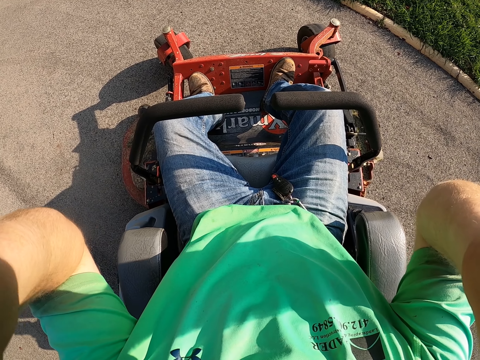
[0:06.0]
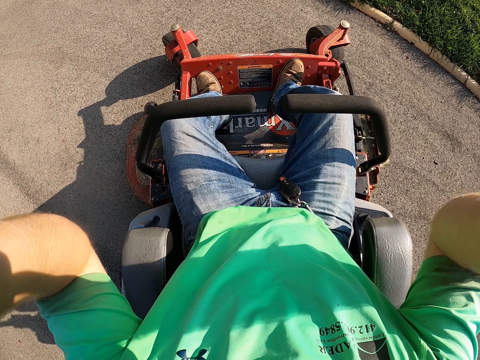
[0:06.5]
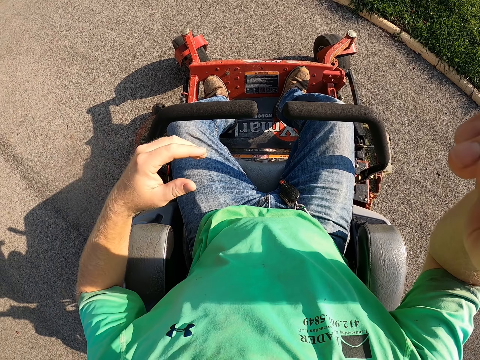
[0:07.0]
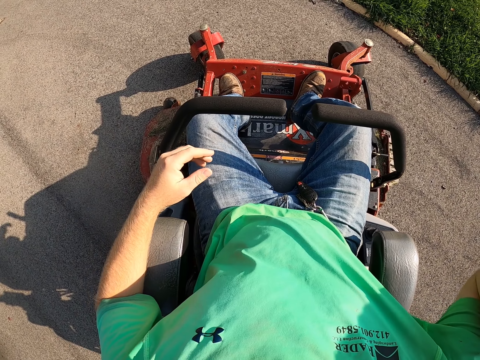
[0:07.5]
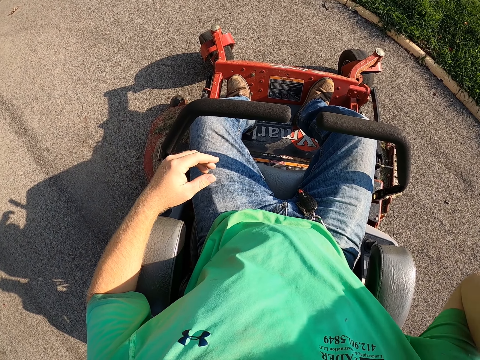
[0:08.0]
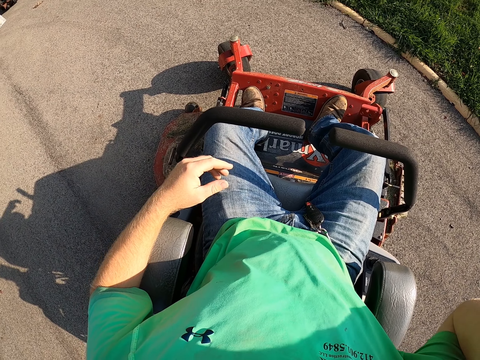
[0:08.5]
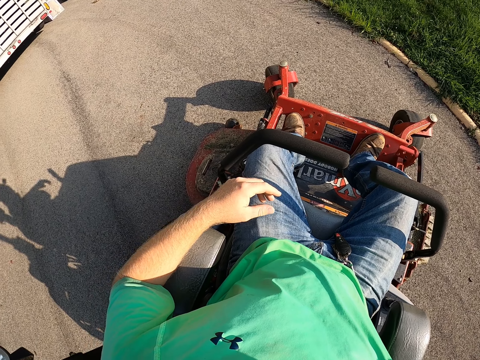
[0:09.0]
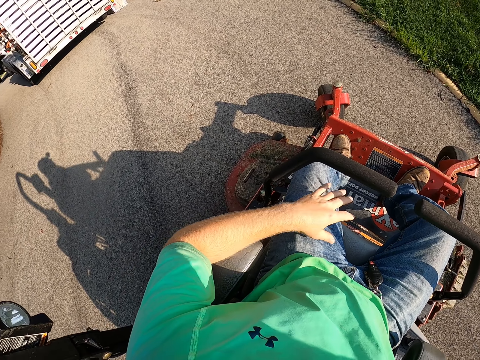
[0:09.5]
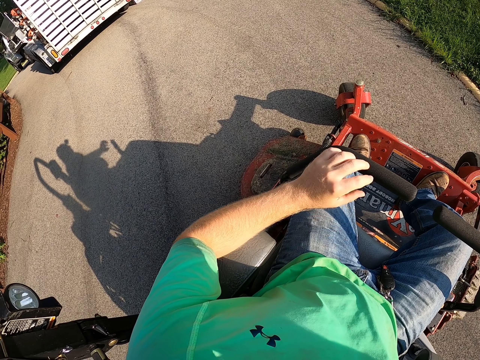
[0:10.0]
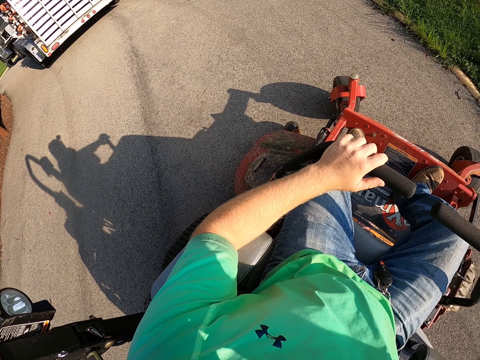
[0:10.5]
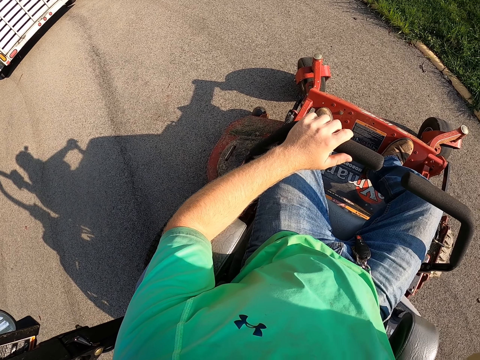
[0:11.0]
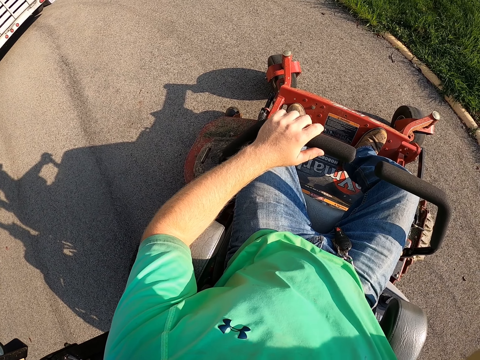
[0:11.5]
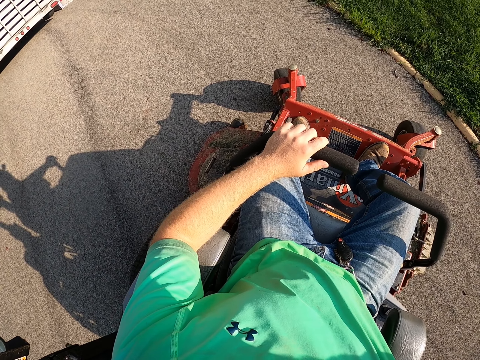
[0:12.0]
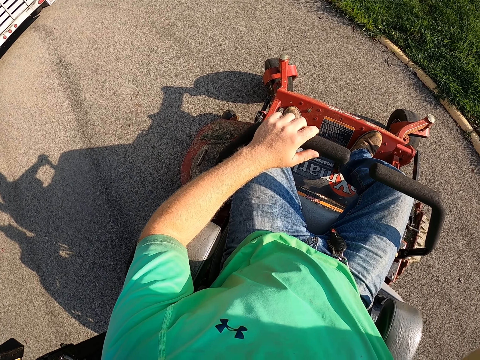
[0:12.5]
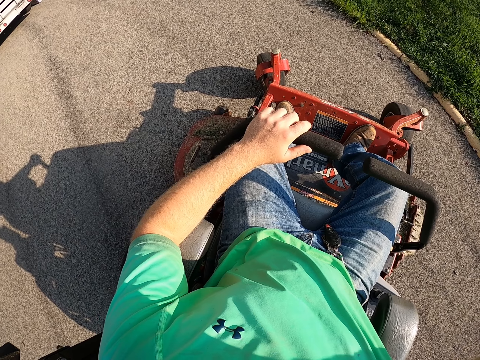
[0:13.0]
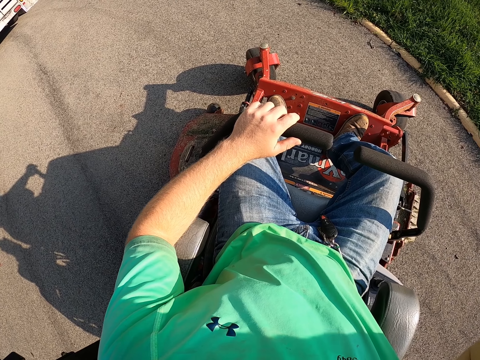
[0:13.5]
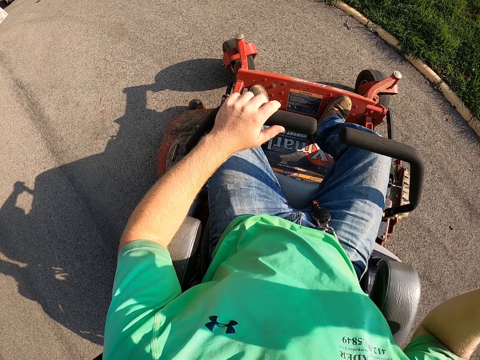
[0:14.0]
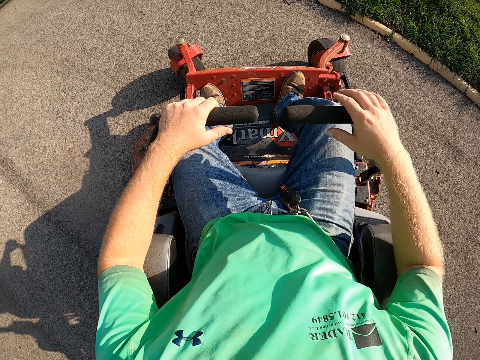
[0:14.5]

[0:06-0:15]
The camera wearer drops his left hand on an arm rest. He adjusts the camera on his head with his right hand. He places his left hand on the steering lever of the lawn mower. He adjusts the camera. He drops his right hand from his head on the steering lever of the lawn mower.

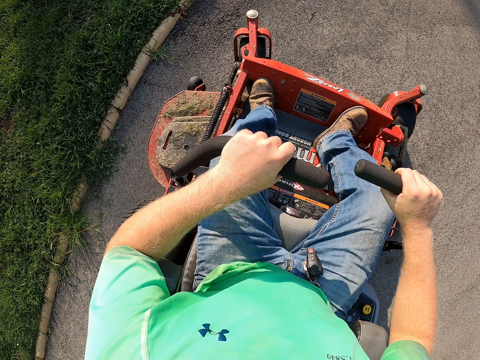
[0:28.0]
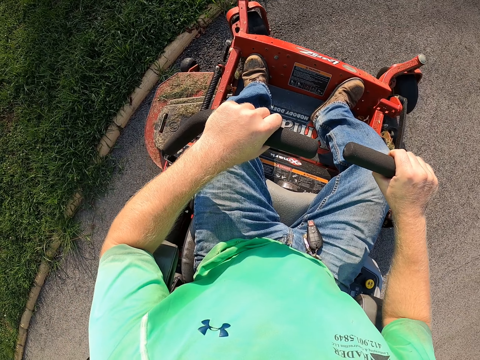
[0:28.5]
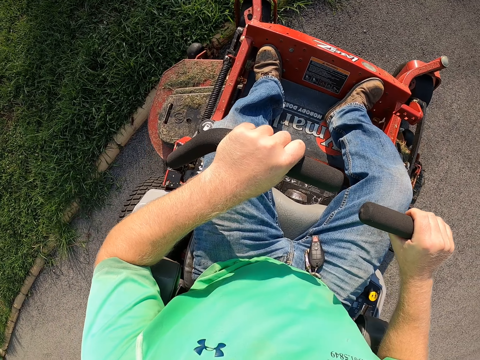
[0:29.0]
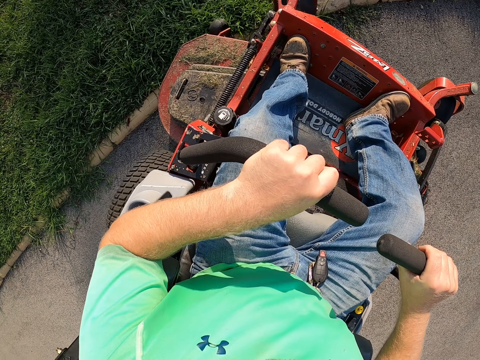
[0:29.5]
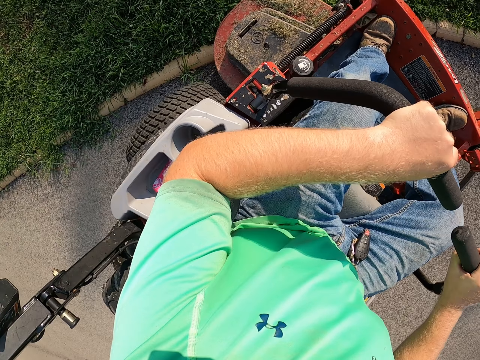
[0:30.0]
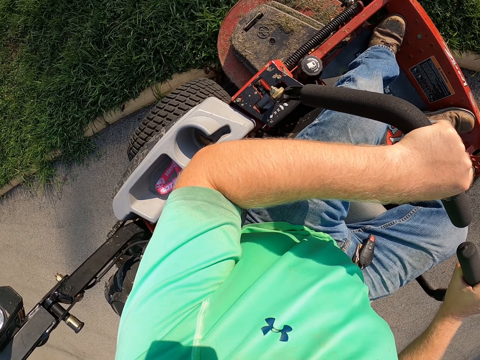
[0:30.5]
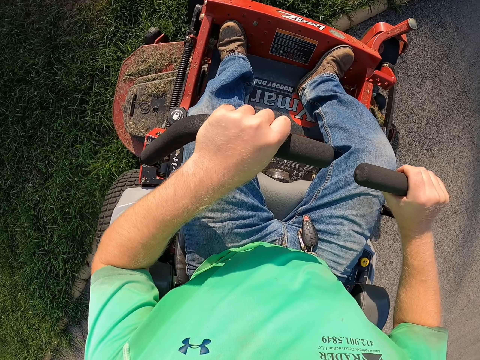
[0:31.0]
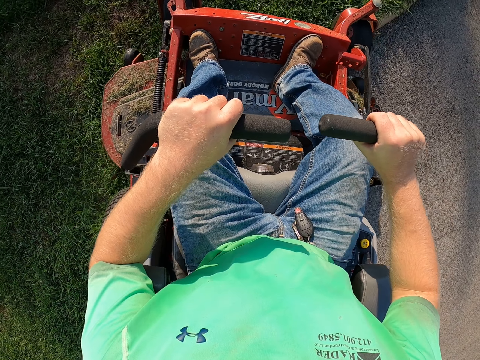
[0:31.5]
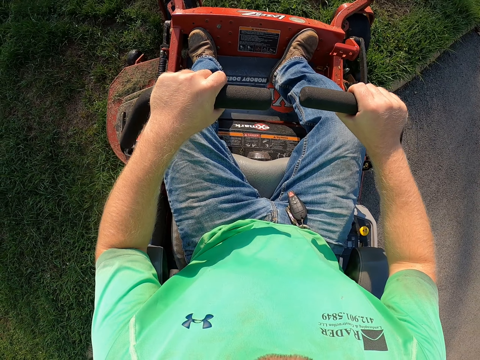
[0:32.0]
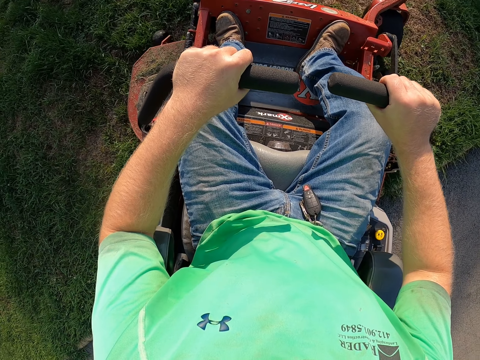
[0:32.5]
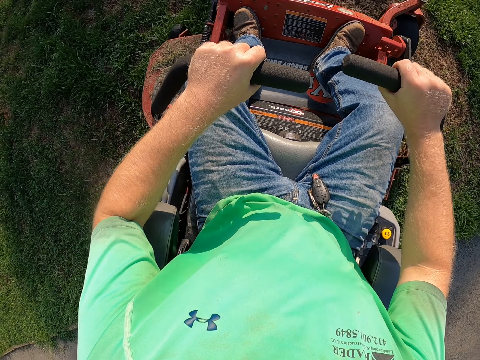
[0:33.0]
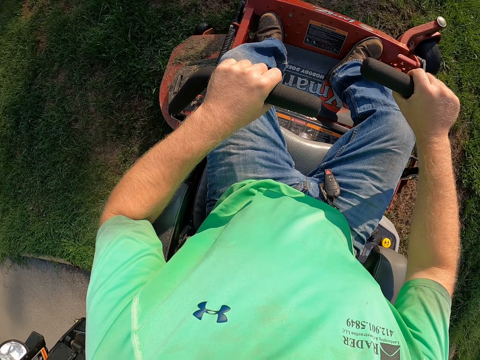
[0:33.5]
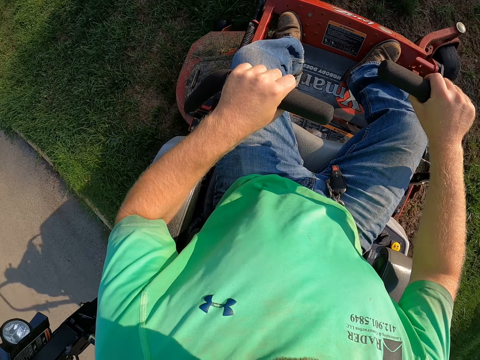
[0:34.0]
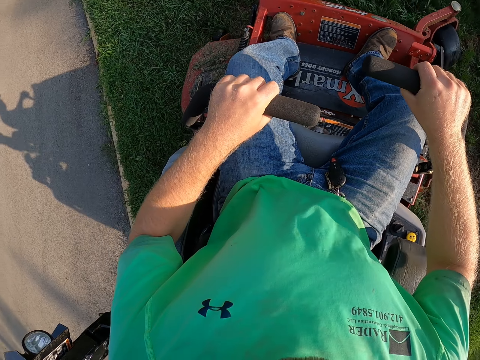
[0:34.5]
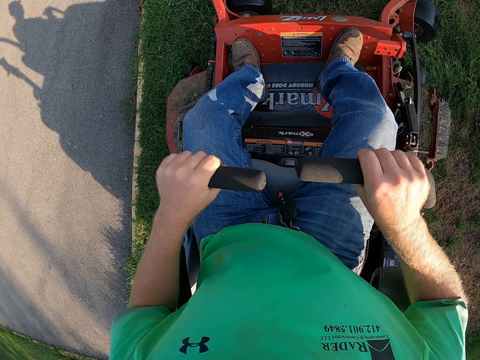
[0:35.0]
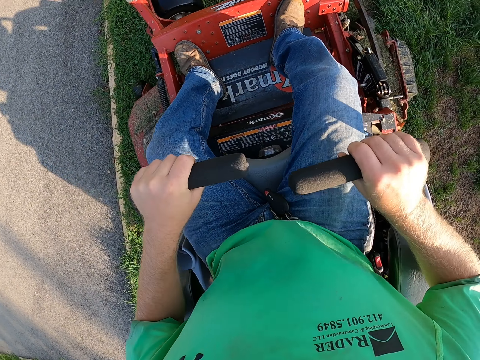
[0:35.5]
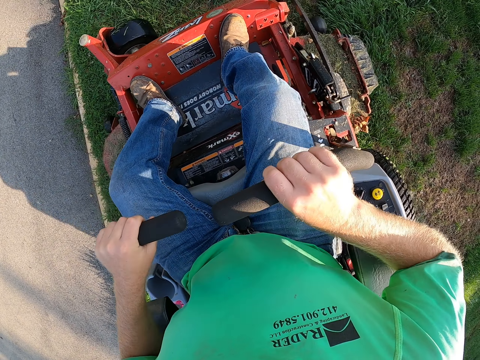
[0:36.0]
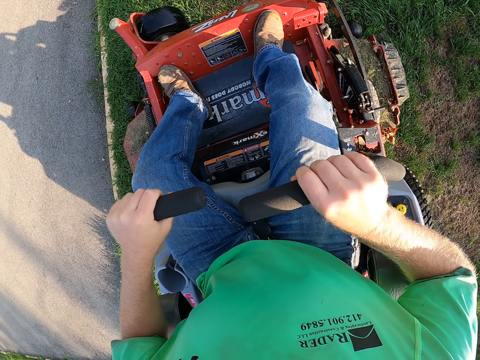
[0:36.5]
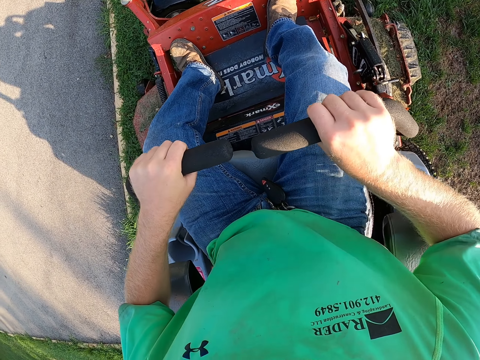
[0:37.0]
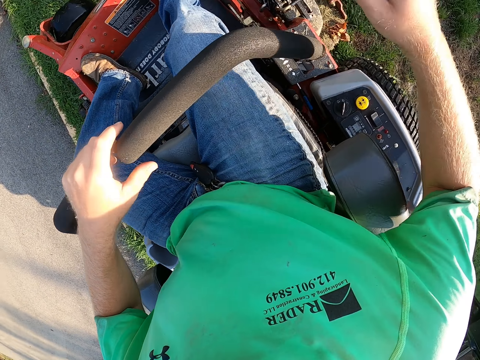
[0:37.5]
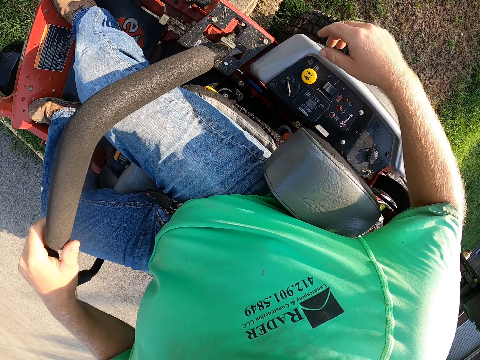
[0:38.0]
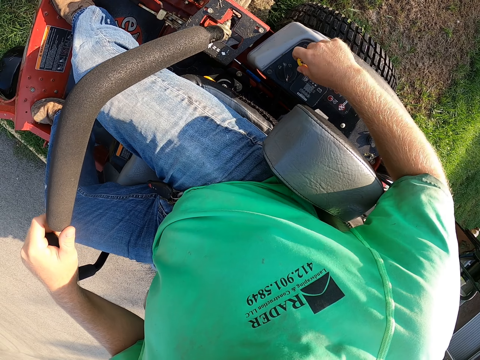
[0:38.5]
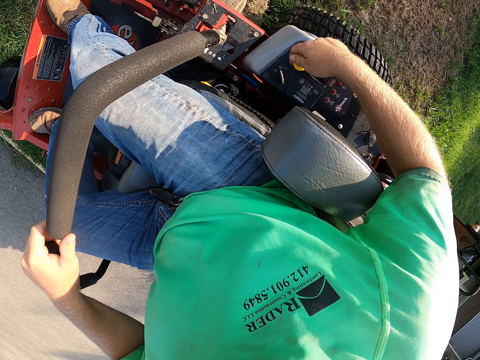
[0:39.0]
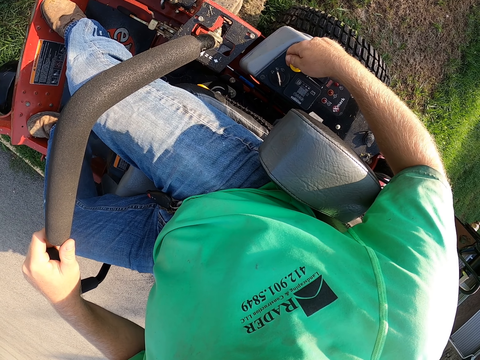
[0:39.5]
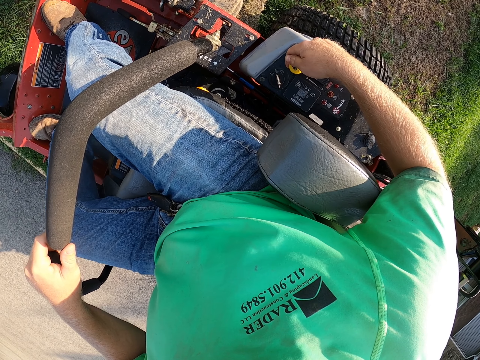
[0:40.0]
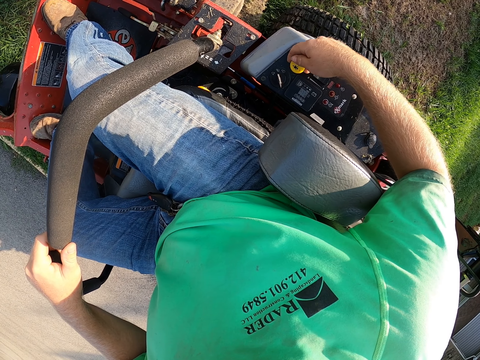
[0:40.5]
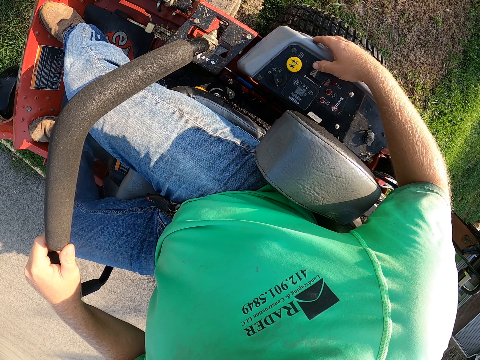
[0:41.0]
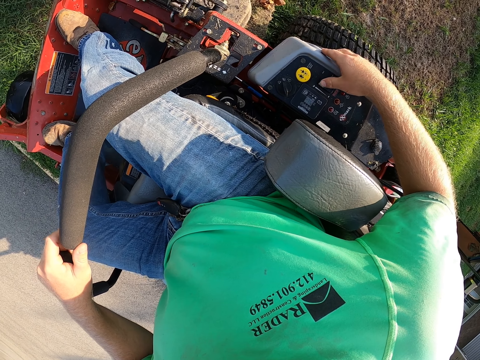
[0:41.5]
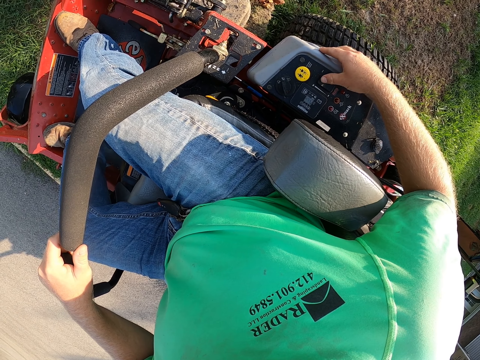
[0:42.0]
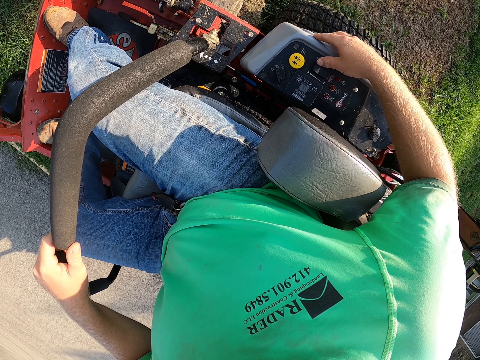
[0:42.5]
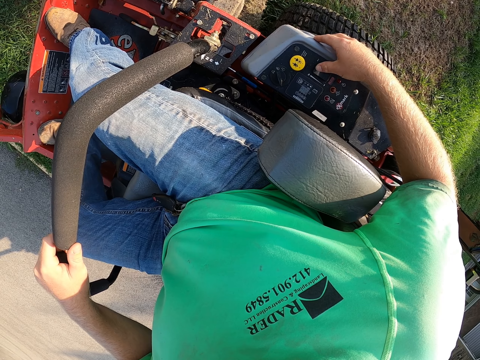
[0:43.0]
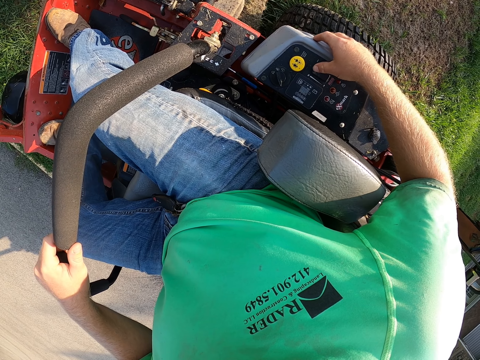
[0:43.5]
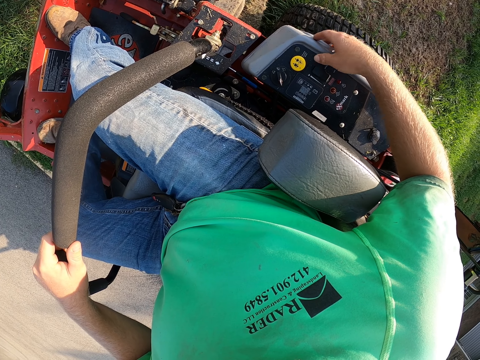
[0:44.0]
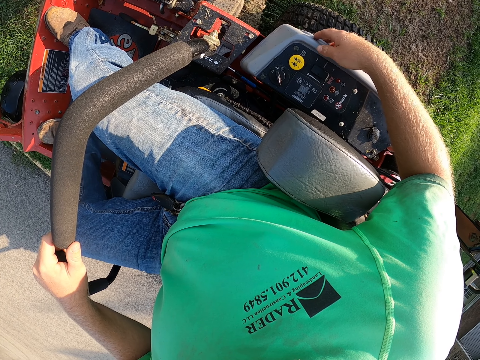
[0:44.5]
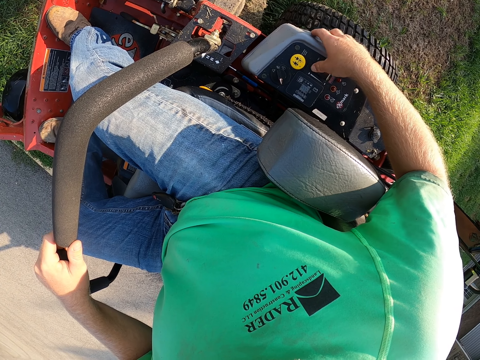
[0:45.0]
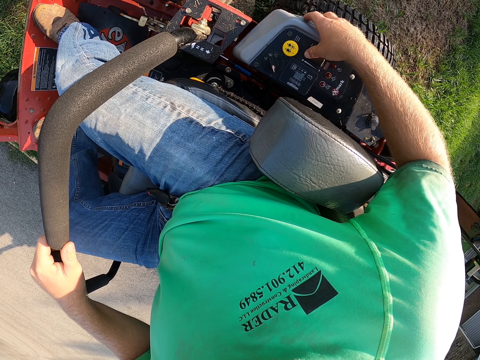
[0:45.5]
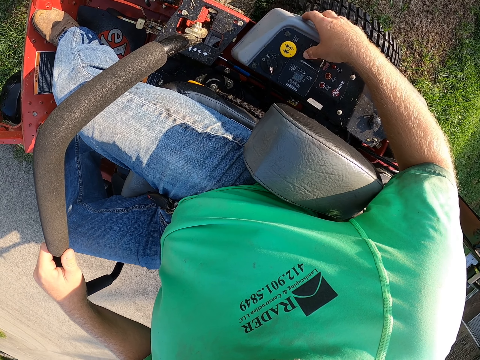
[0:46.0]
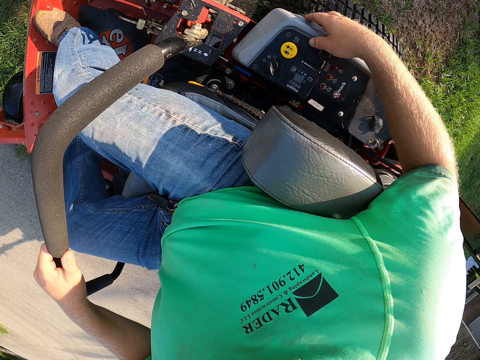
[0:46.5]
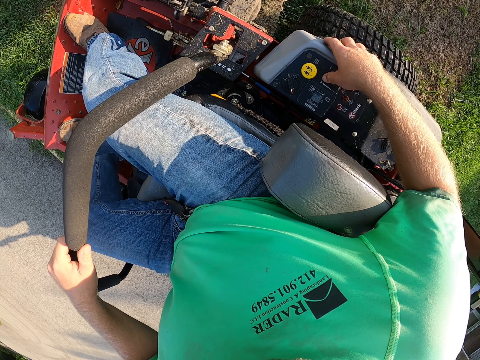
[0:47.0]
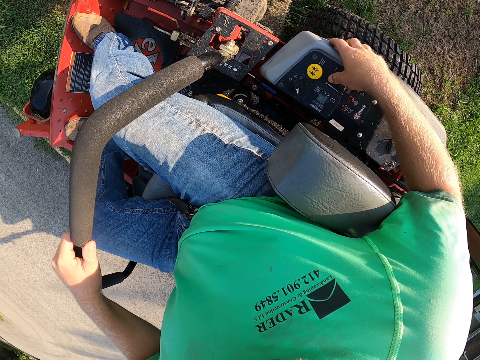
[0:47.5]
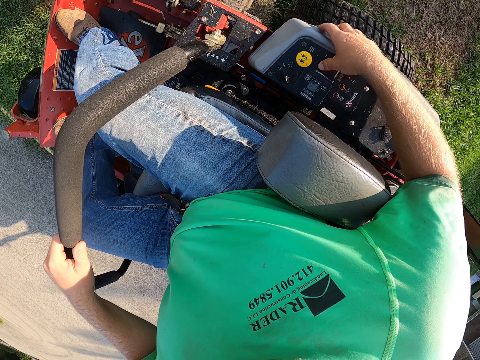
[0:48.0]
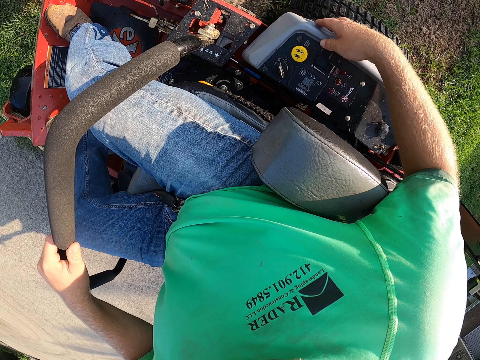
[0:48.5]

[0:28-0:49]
The camera wearer drives the lawn mower. He mows a lawn with the lawn mower. He lifts a yellow button on the lawn mower with his right hand. He turns on the power button. He switches a black switch on the lawn mower with his right thumb. He presses the button.
